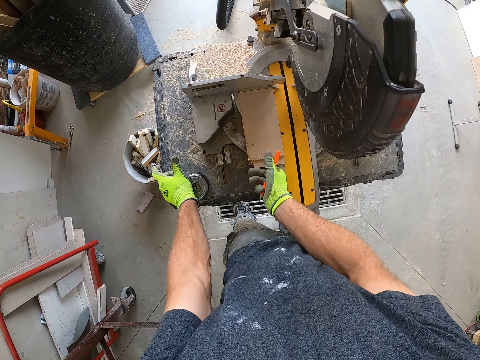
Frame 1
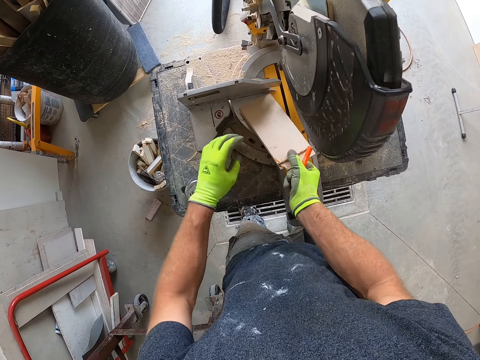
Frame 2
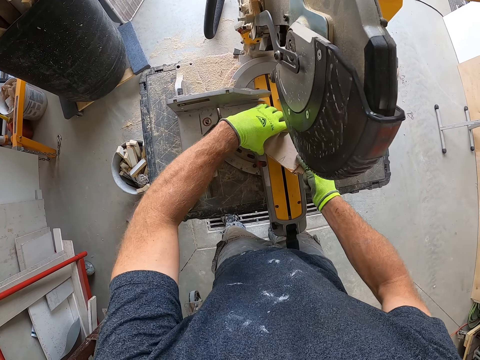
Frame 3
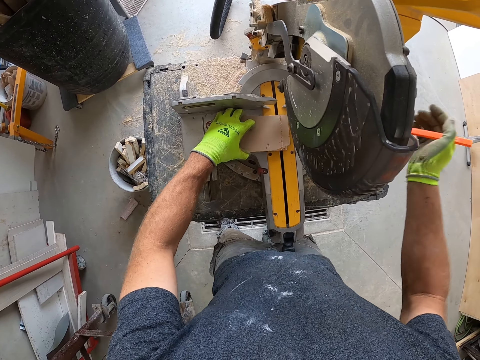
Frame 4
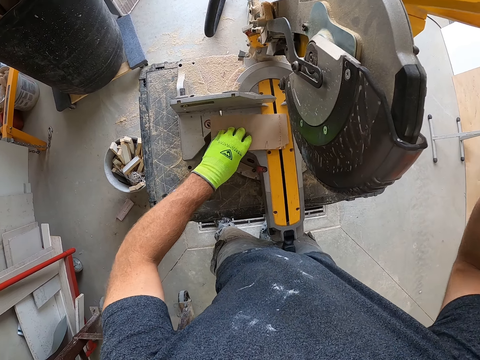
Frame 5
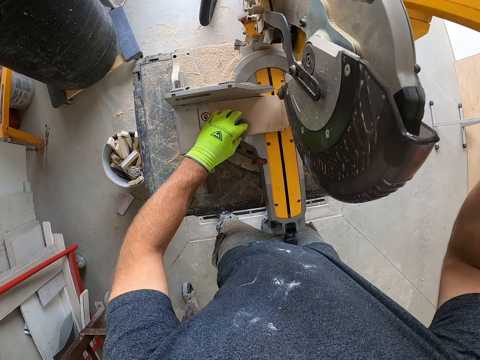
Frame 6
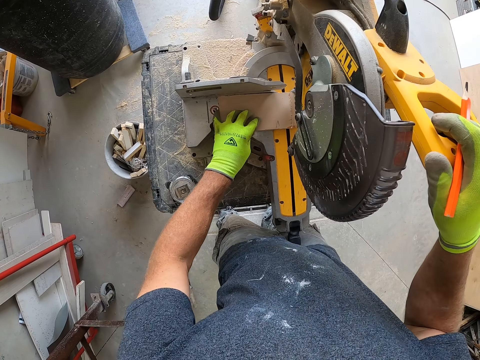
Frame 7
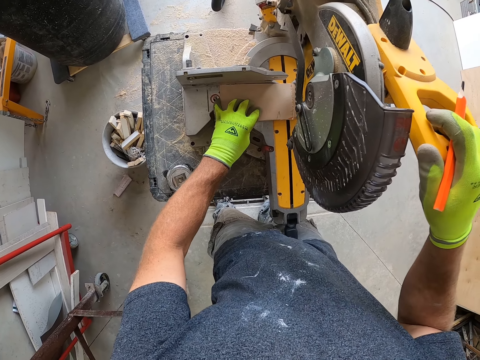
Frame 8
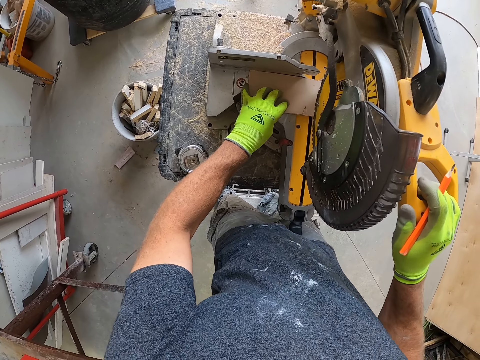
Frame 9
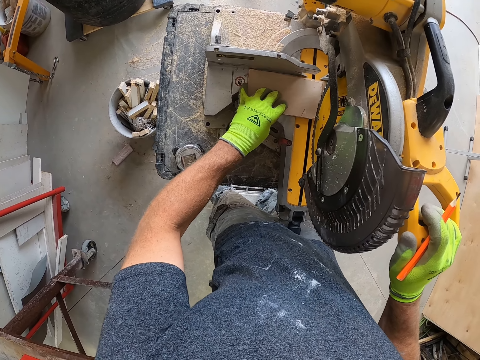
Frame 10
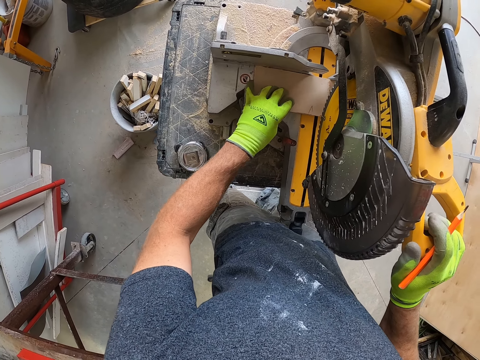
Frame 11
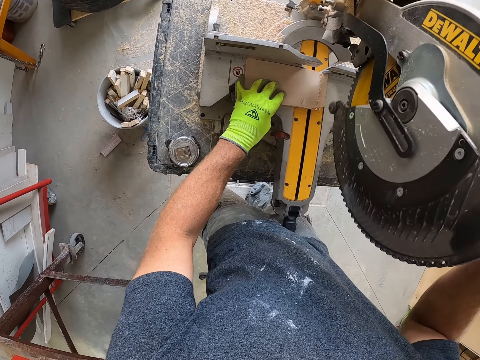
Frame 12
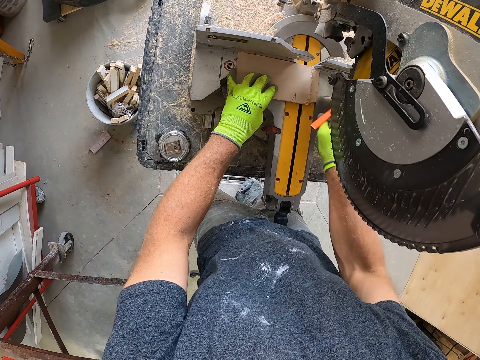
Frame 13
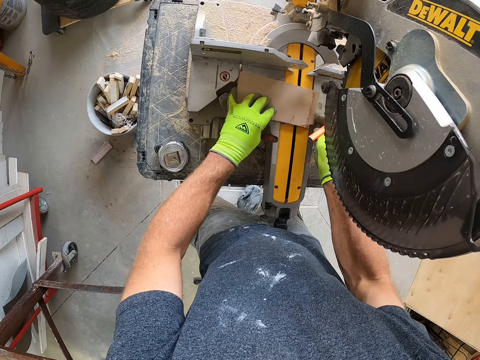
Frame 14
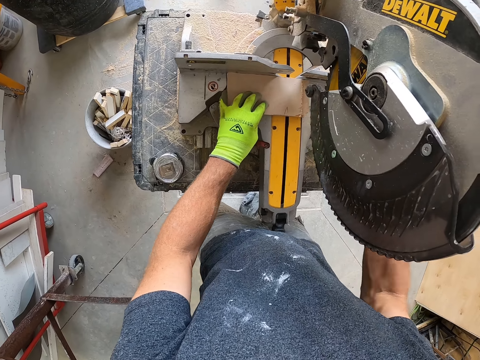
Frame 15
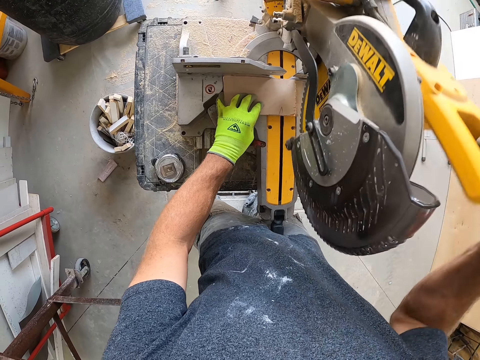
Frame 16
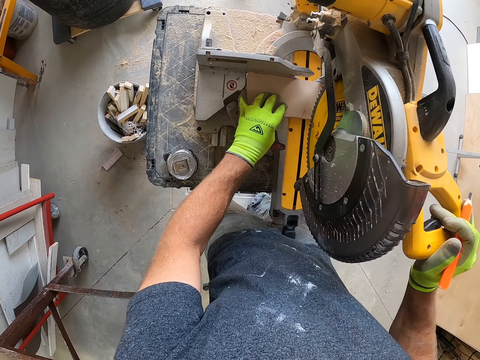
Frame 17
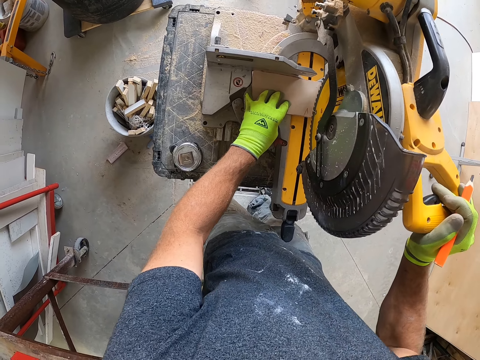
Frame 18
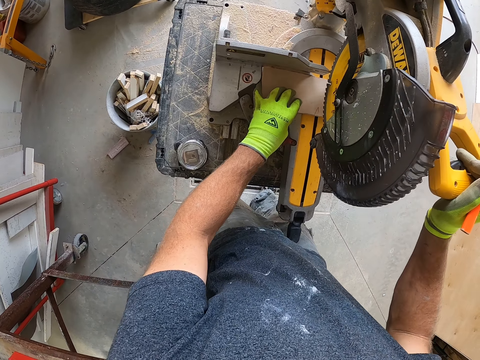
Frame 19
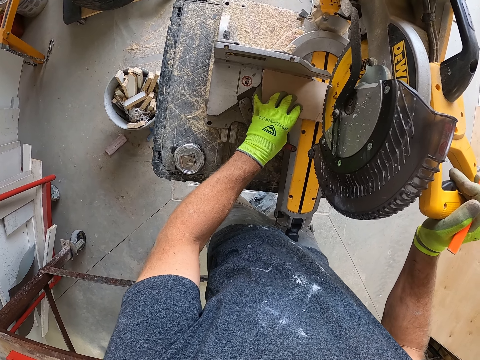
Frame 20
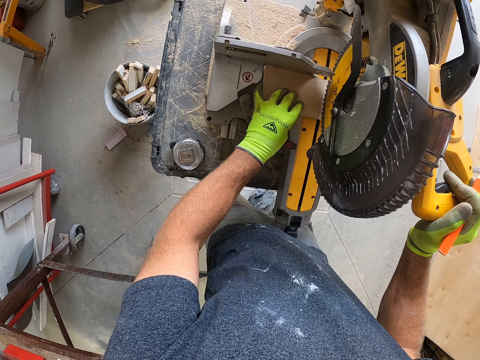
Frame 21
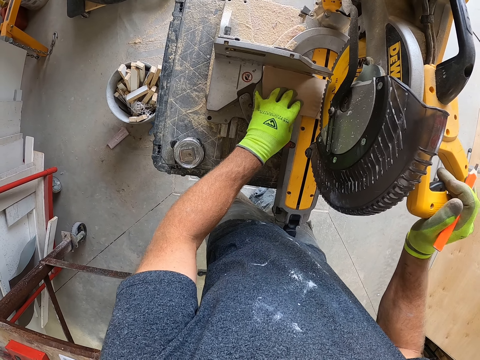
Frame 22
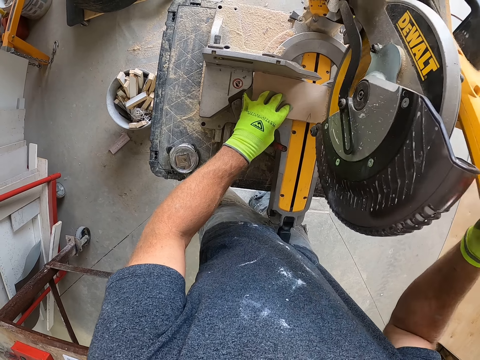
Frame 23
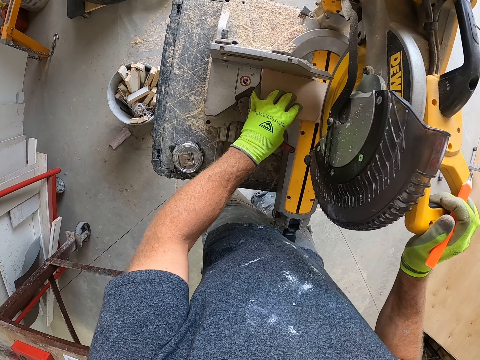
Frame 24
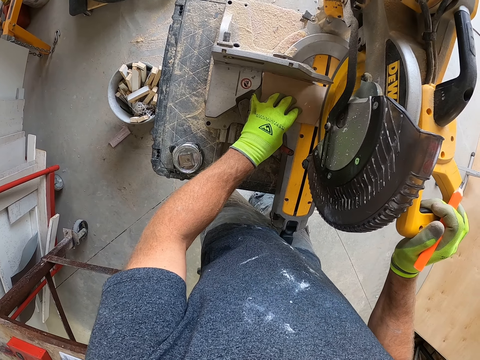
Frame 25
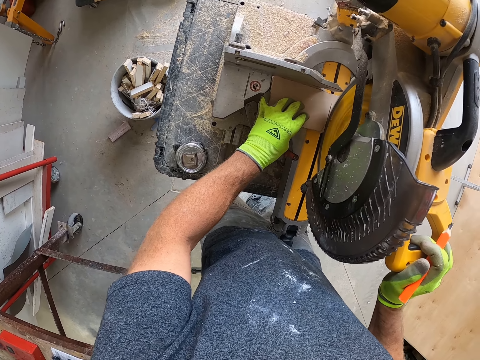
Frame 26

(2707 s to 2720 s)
The camera wearer drops the measuring tape beside the circular saw or miter saw. He picks up the piece of cupboard on the table. He places the marked wooden piece in the circular saw. He places the blade of the circular saw close to the marked wooden pieces. He adjusts the marked wooden pieces in the circular saw with his right hand. He cuts the wooden pieces with the circular saw. He releases the miter saw, pulls down the miter saw handle, and cuts the wood with the miter saw blade.

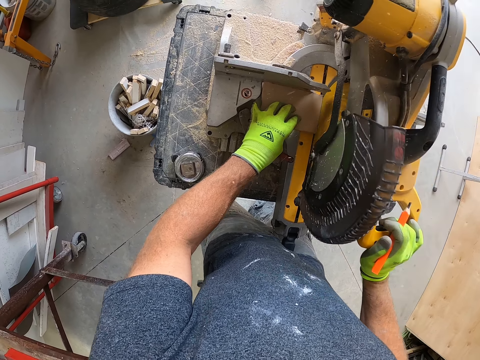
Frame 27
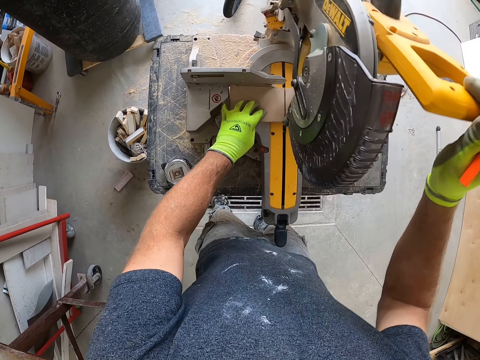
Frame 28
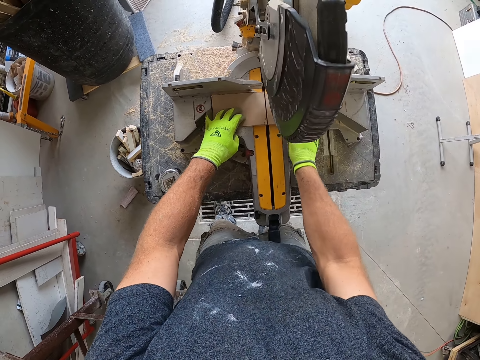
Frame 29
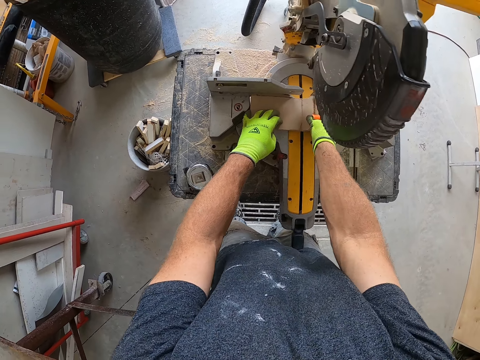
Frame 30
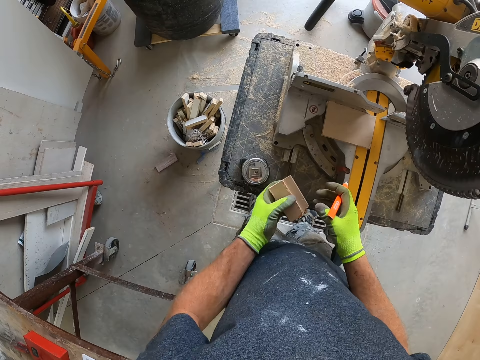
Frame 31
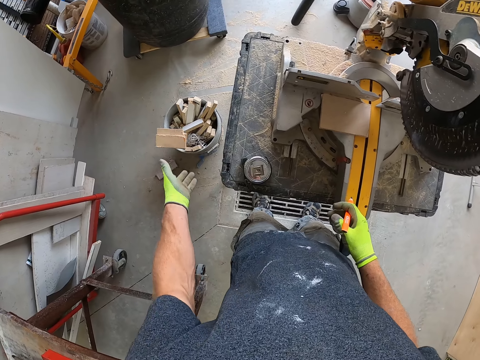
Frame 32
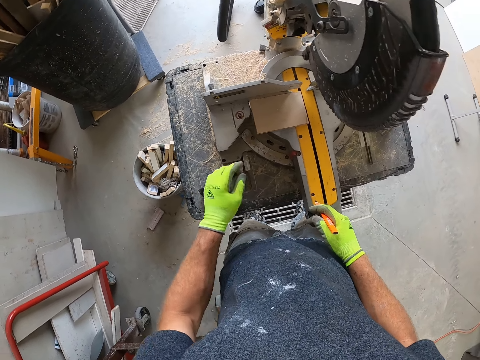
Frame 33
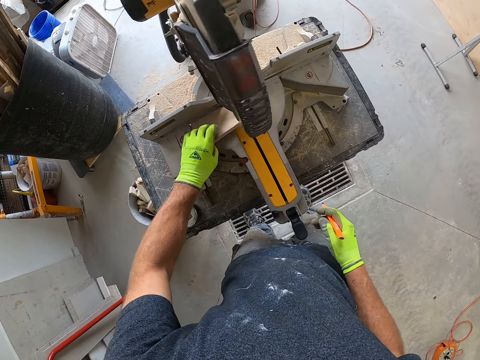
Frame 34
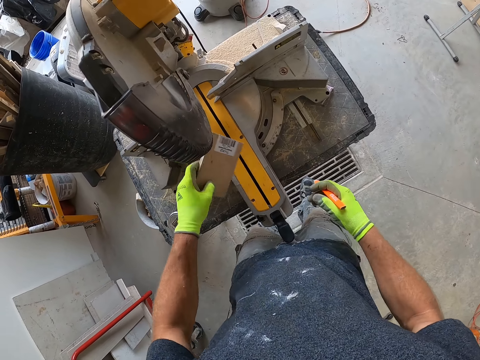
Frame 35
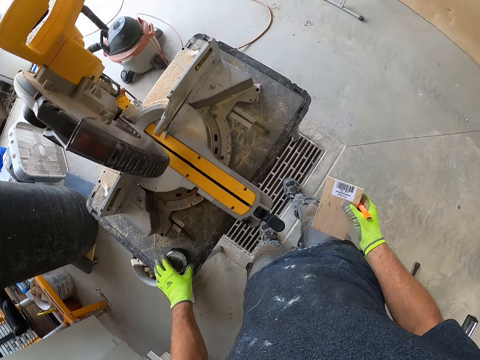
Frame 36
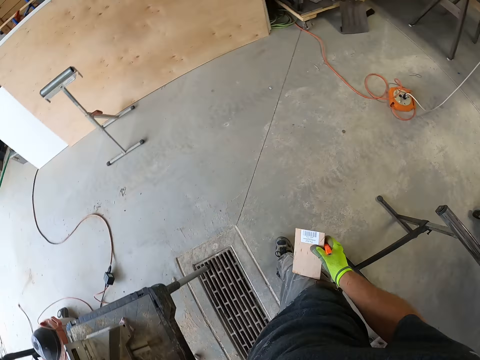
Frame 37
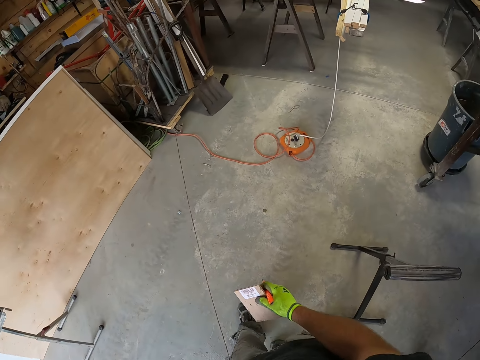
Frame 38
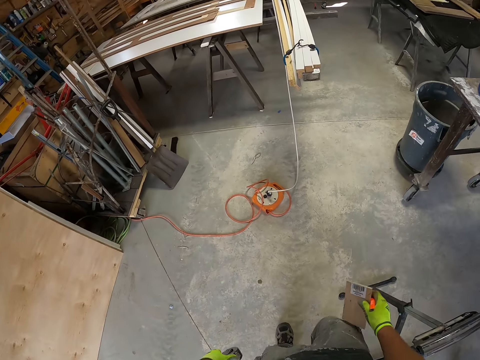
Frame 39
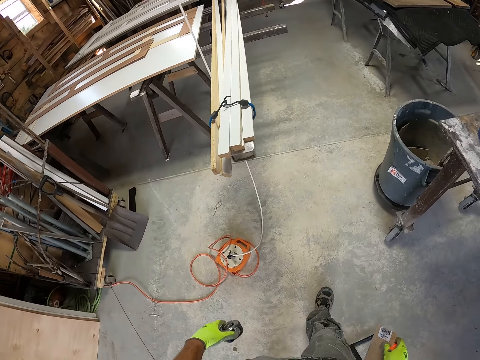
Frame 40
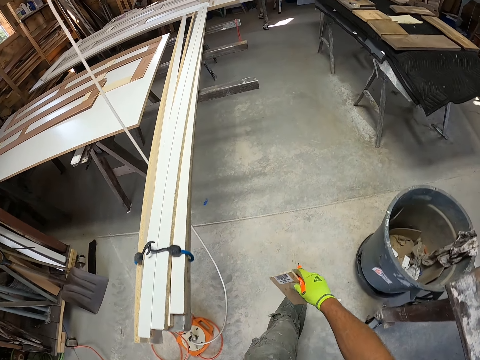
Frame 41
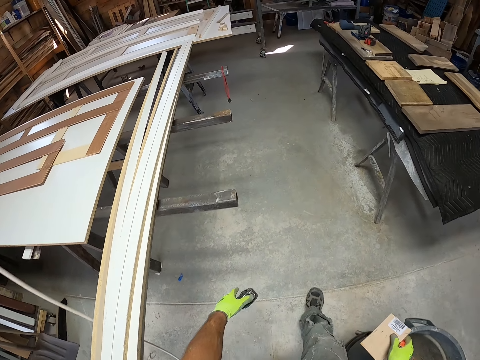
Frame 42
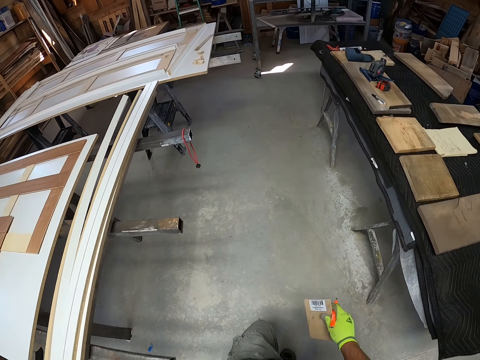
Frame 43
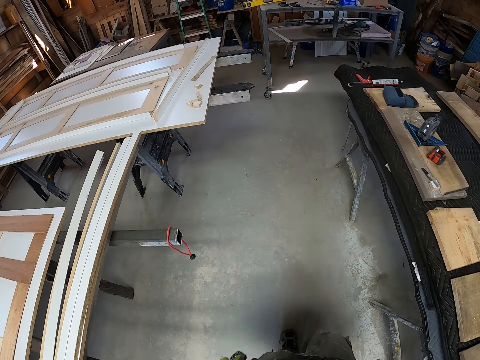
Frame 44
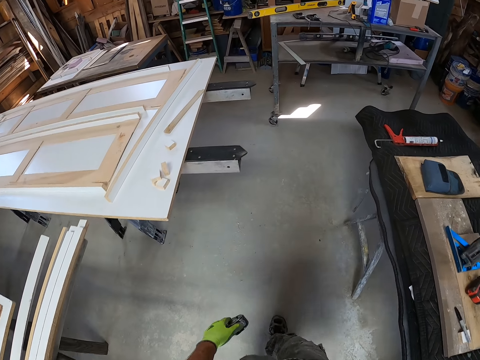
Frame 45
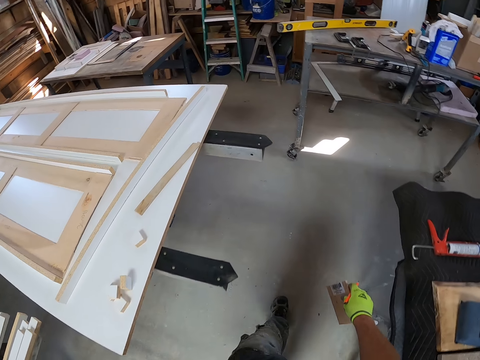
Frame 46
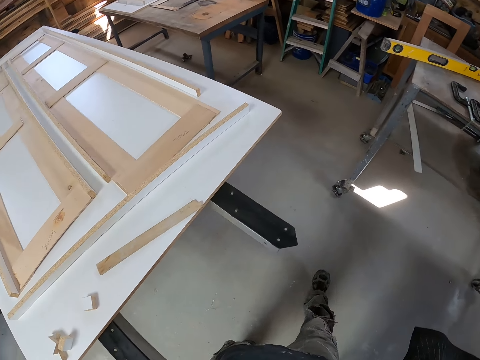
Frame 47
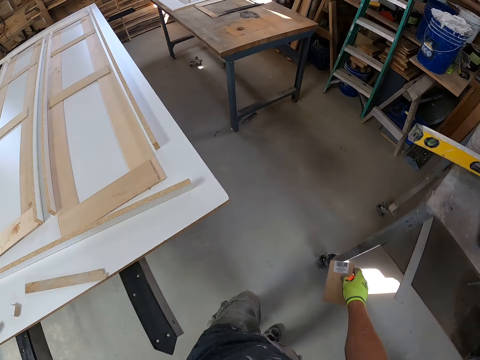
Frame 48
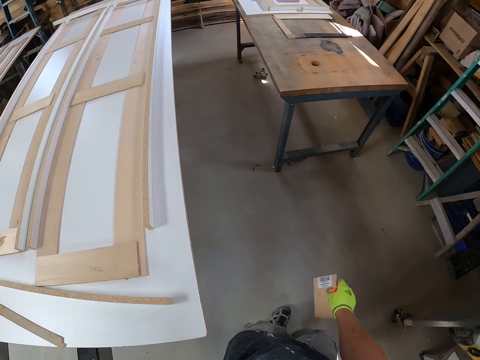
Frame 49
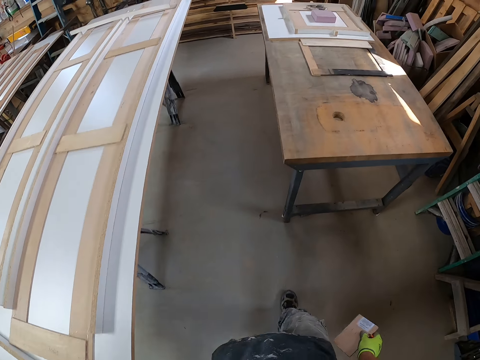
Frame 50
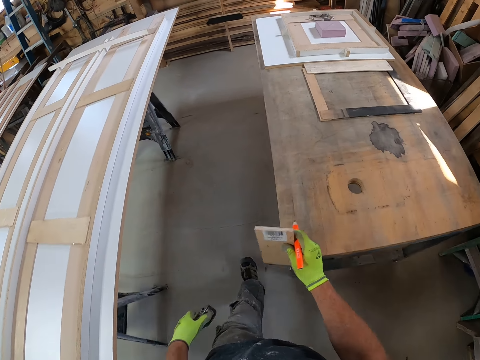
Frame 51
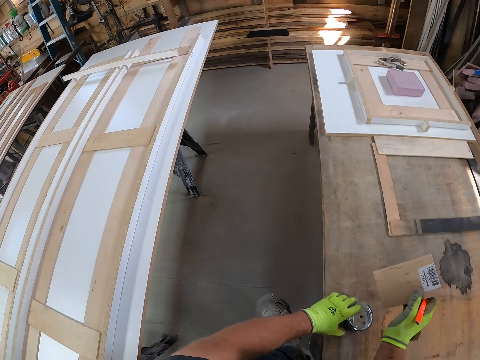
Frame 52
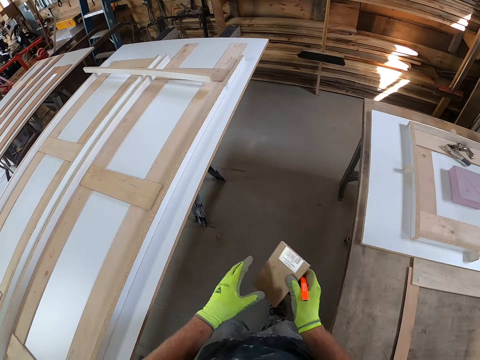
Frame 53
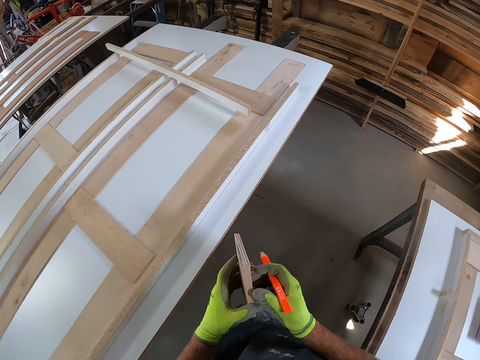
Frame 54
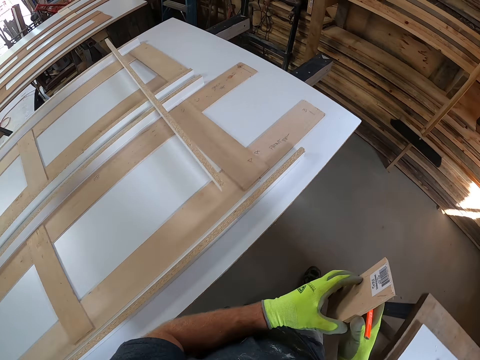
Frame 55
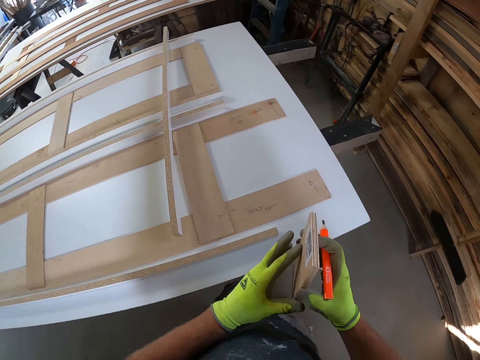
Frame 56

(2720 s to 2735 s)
The camera wearer unhands the miter saw handle. He picks up pieces of wood and passes the pieces of wood to the left hand. He throws away the smaller pieces from the wooden pieces into a bucket of small wooden pieces. He picks up the wooden pieces from the circular saw with his left hand. He passes the wooden pieces to his right hand. He picks up the measuring tape beside the circular saw with his left hand. He walks away with the wooden pieces in his hand. He drops the measuring tape in his left hand on a work bench. He holds the wood with both hands.
